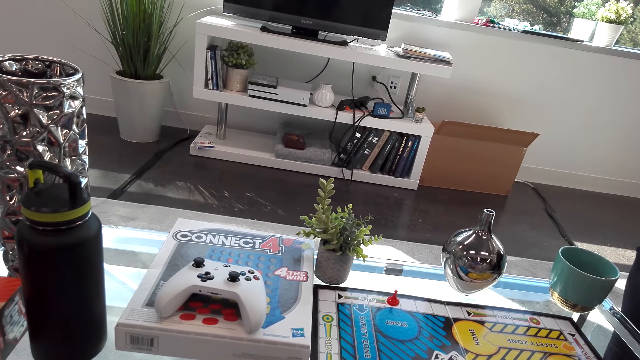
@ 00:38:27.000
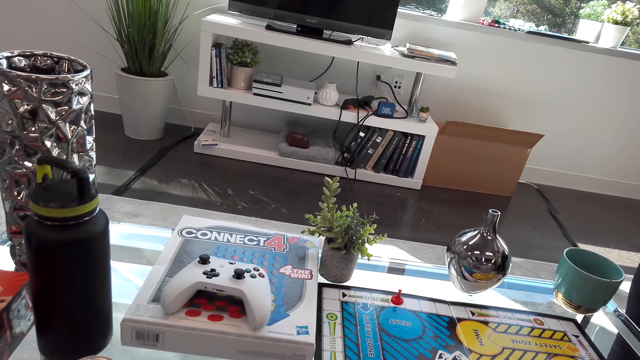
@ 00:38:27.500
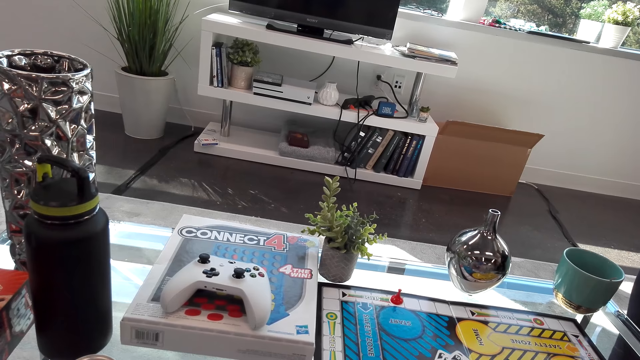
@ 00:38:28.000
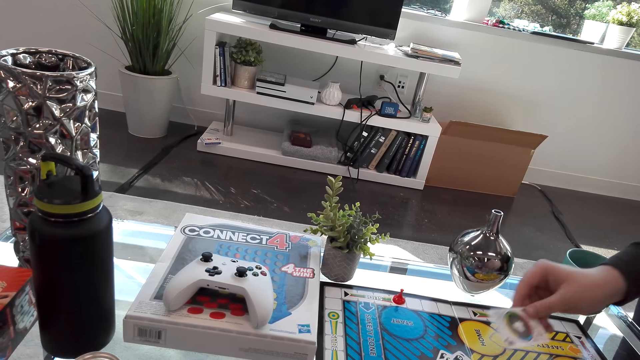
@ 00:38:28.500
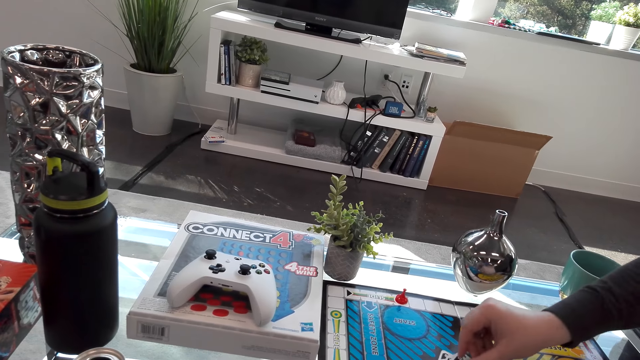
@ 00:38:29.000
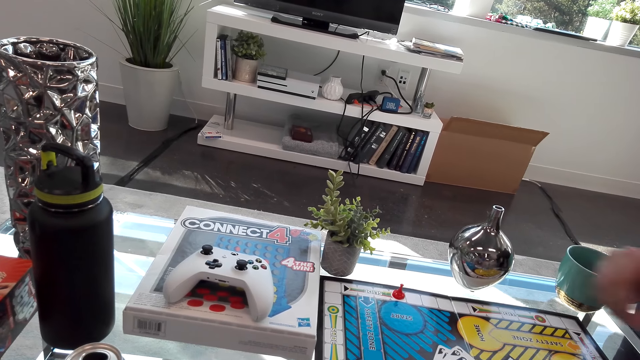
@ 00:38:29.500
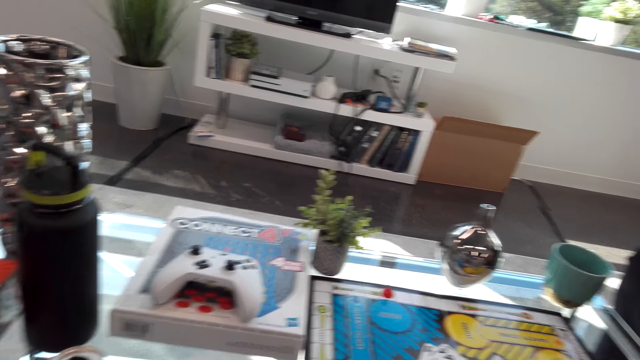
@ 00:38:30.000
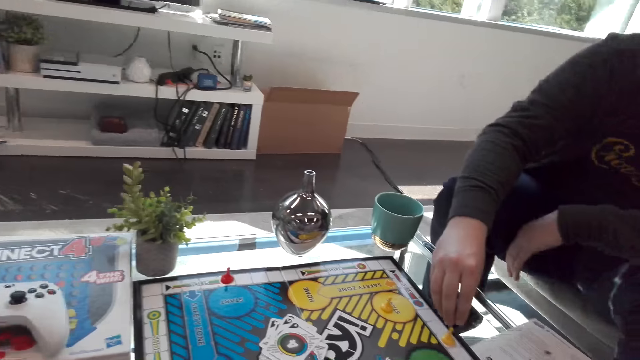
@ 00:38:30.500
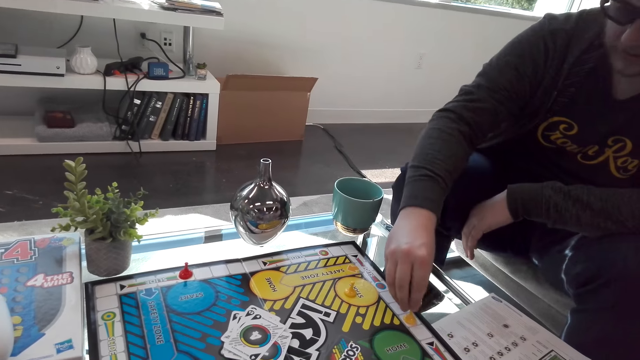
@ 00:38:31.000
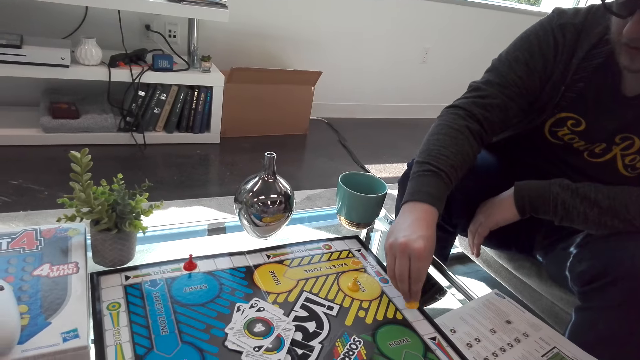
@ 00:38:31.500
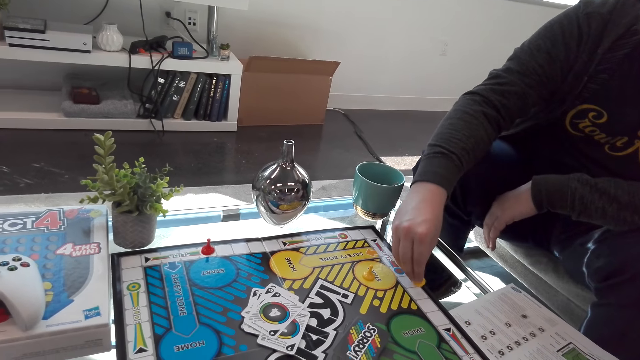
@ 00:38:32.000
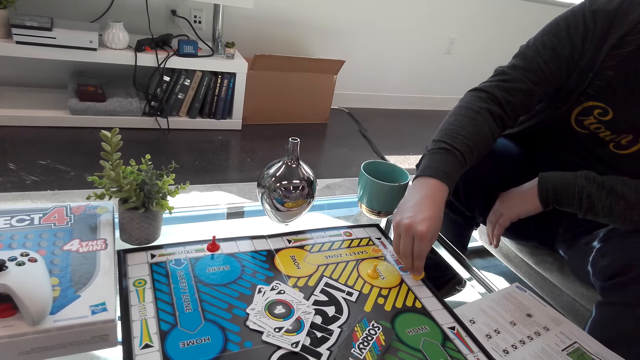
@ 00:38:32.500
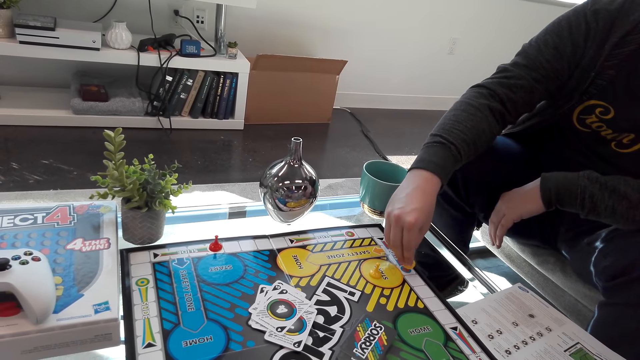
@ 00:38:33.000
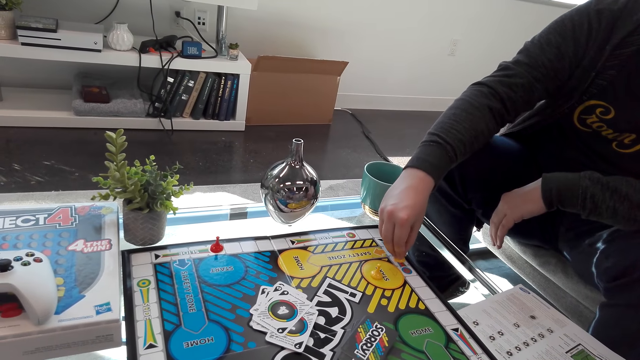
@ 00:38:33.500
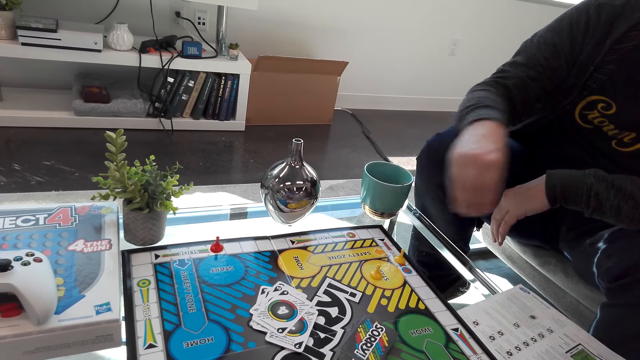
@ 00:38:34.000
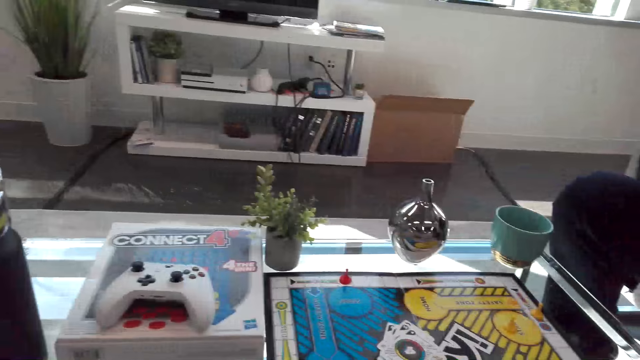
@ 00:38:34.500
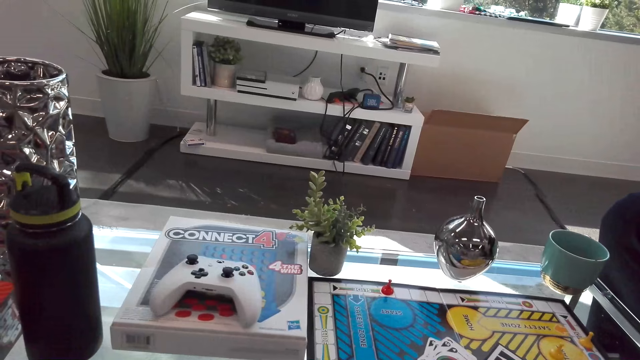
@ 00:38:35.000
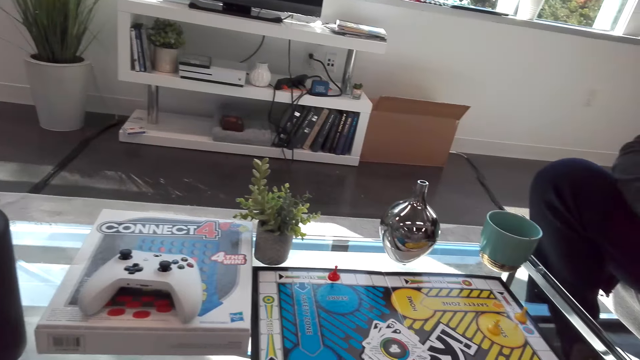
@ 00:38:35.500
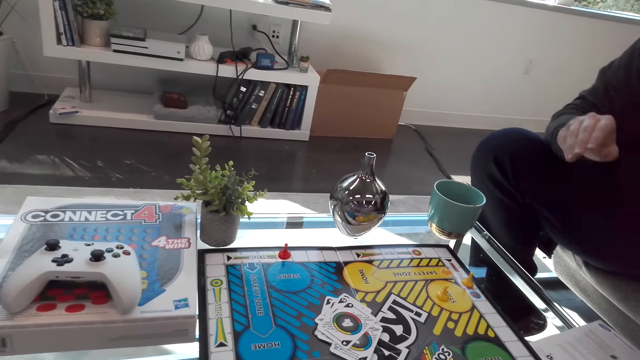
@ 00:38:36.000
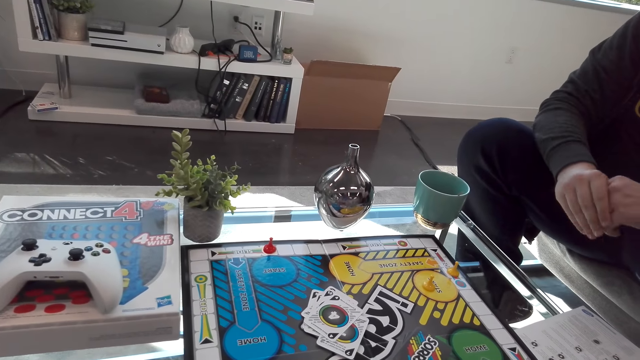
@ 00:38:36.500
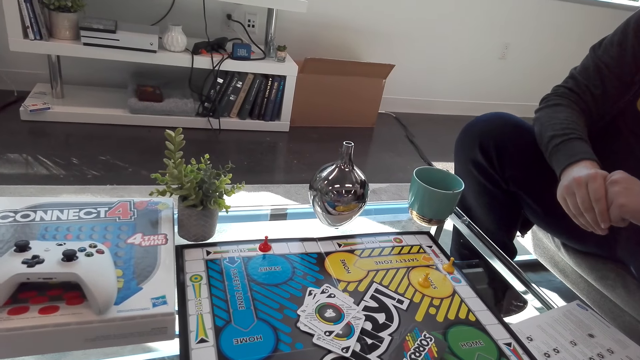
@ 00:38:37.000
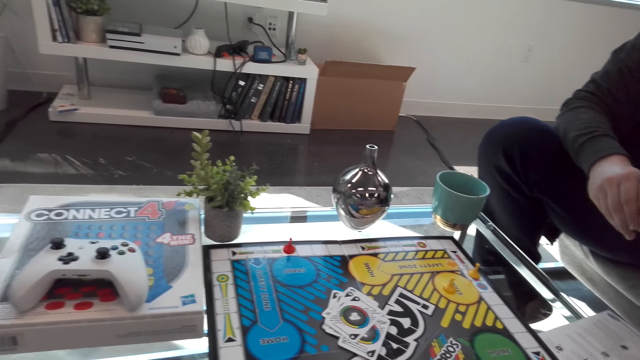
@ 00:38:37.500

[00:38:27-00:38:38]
A man plays the Sorry board game or chase game. The man drops a card on the table. The camera wearer interacts with the man.

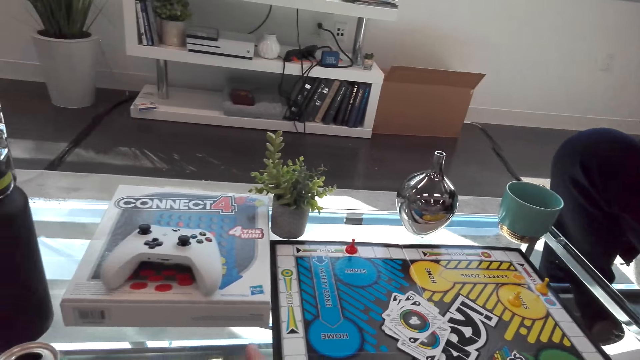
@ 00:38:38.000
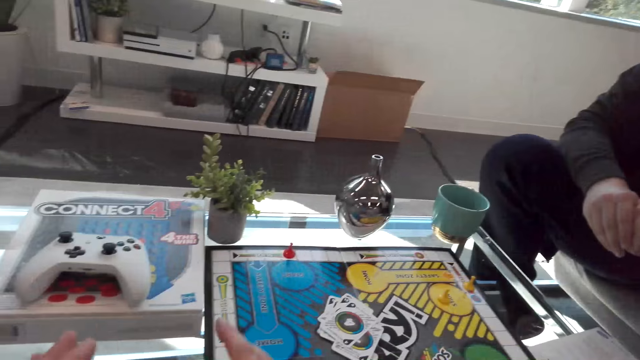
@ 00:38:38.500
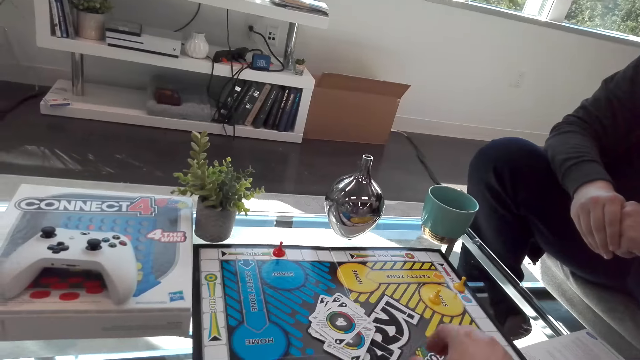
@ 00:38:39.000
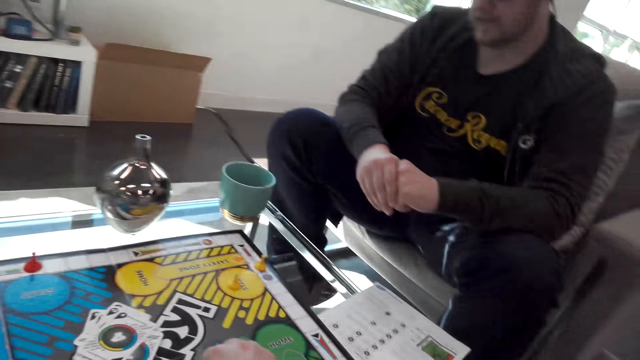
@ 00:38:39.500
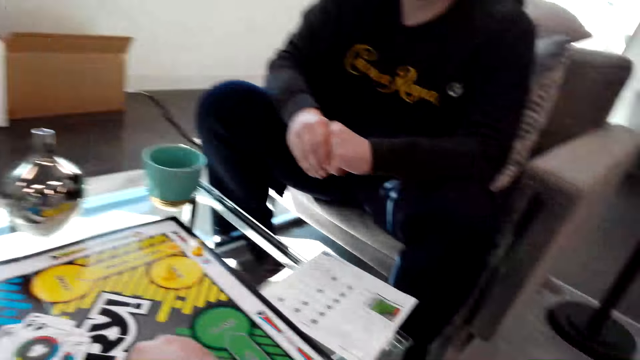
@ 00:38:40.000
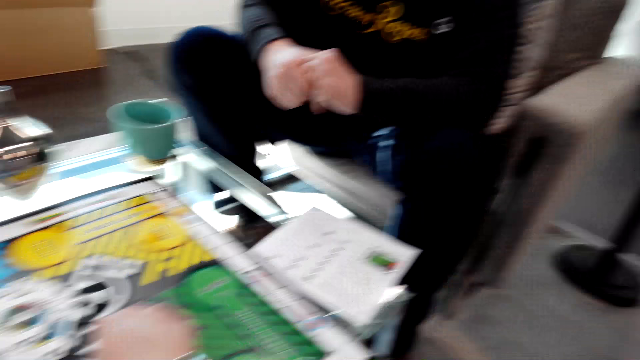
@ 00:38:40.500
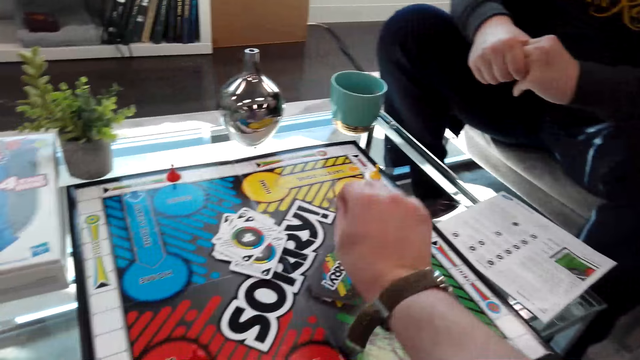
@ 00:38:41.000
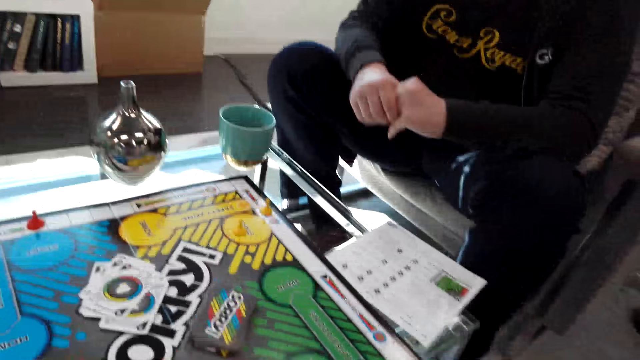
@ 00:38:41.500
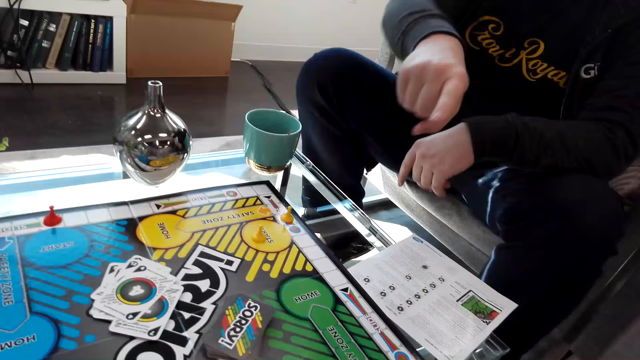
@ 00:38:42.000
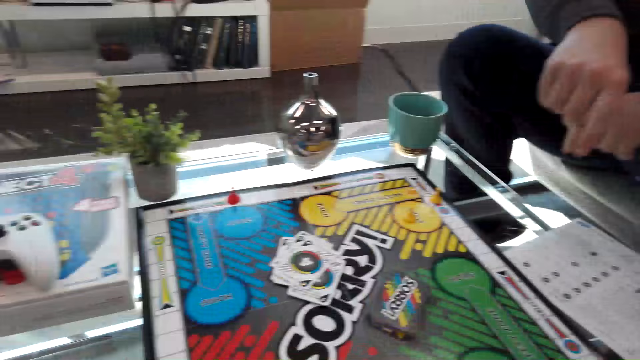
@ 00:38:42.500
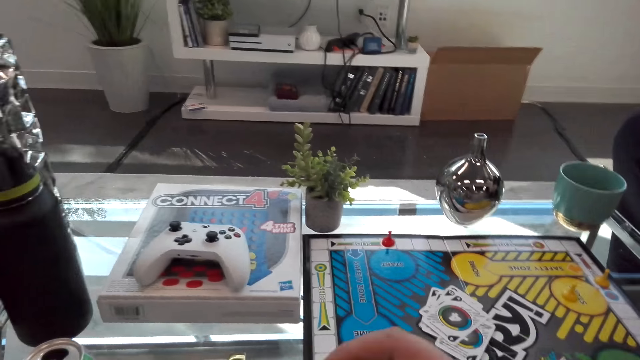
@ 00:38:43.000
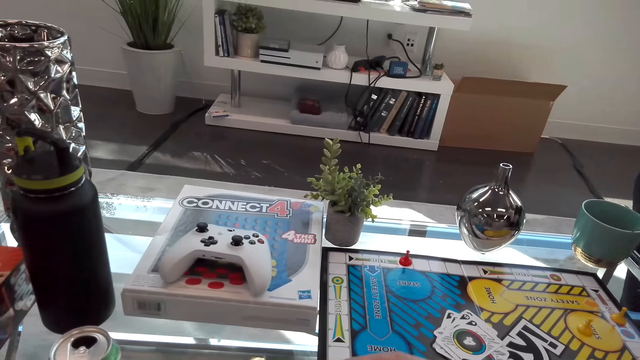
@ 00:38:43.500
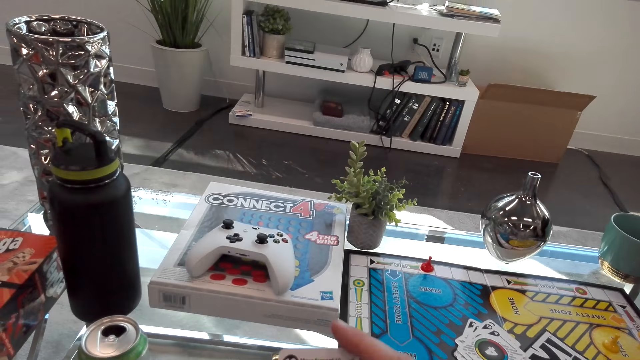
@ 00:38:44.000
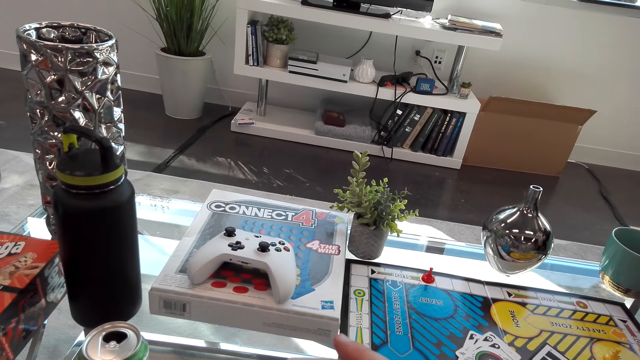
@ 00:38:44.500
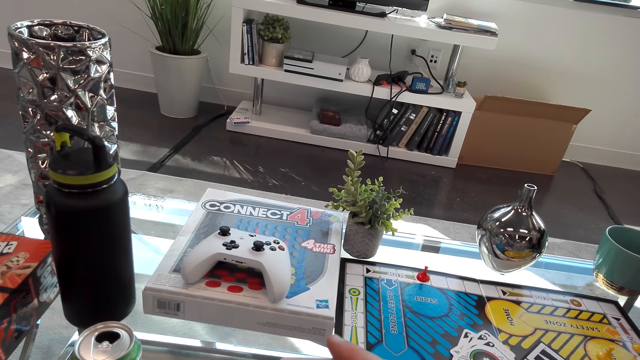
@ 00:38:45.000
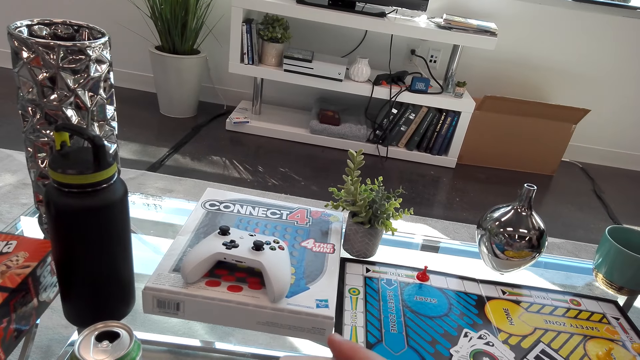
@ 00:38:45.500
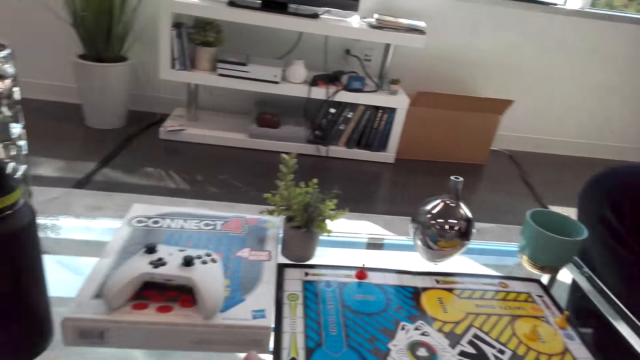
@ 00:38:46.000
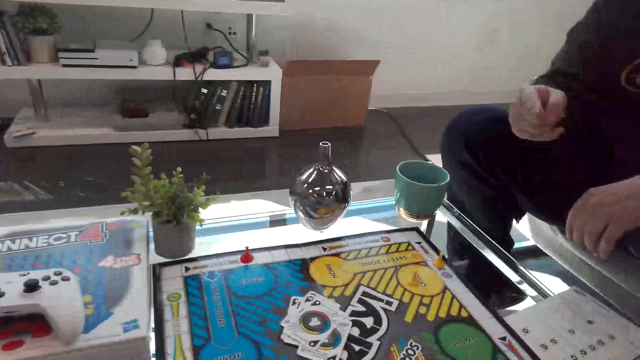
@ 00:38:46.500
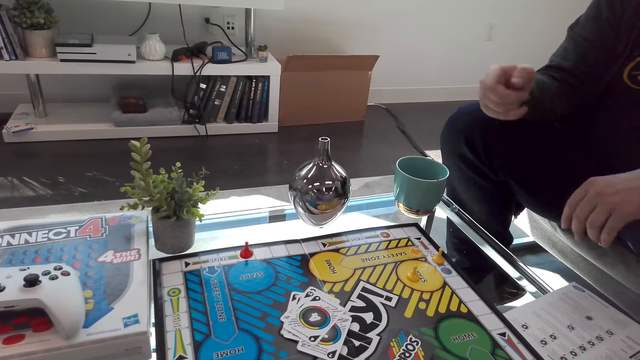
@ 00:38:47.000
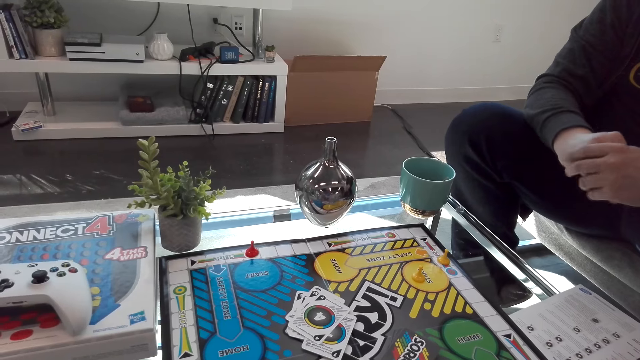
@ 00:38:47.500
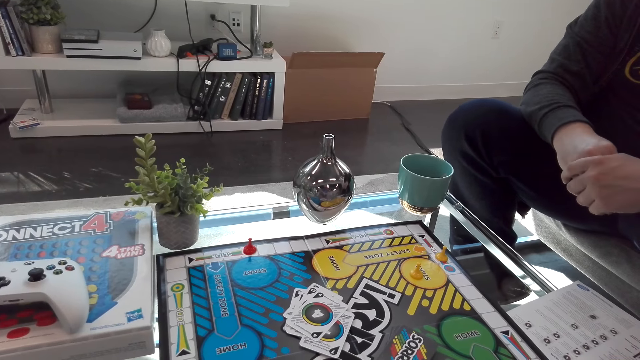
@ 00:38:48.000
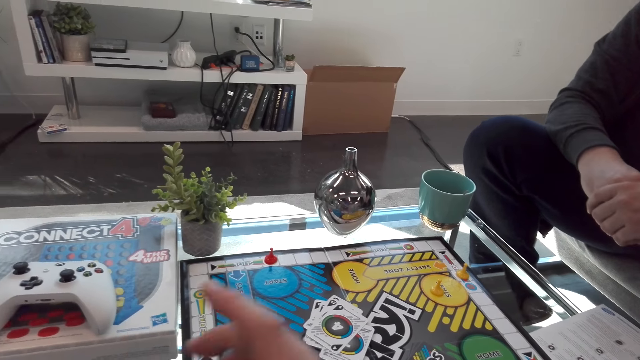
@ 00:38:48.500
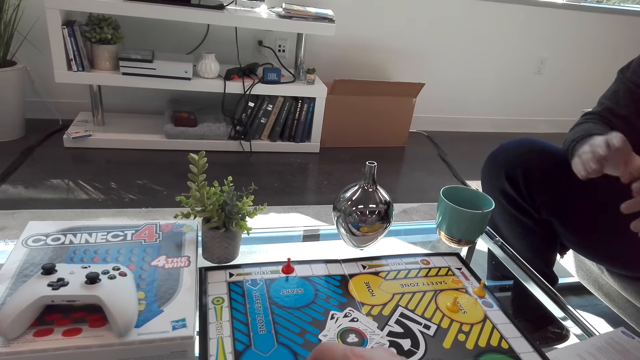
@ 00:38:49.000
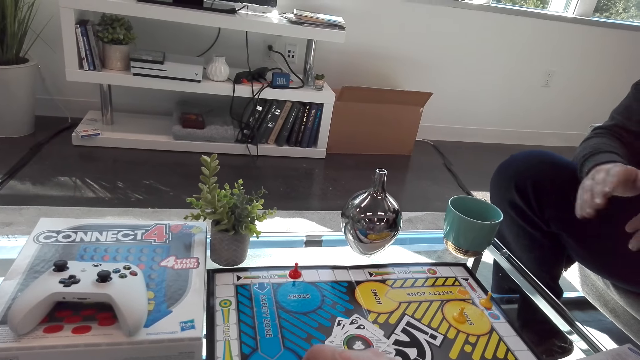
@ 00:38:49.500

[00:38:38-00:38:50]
A person holds hands. The camera wearer plays the chase game. The person points at the game. The camera wearer points at the box. The person shakes legs.
